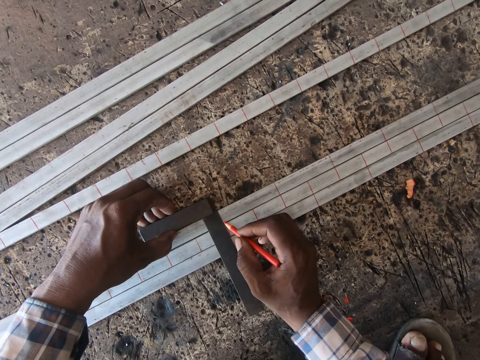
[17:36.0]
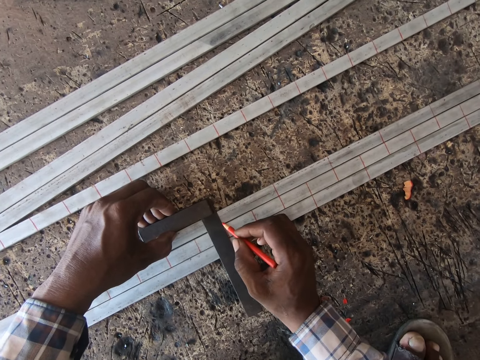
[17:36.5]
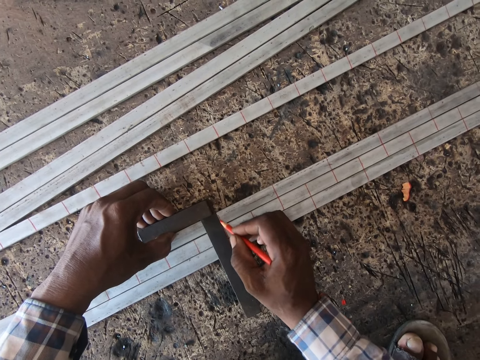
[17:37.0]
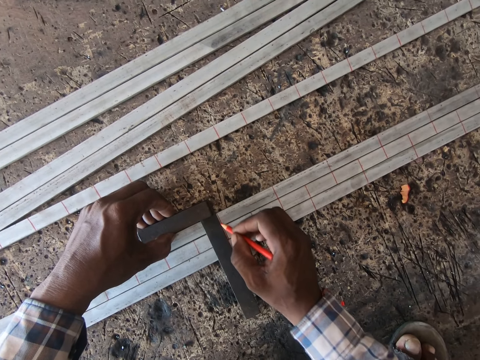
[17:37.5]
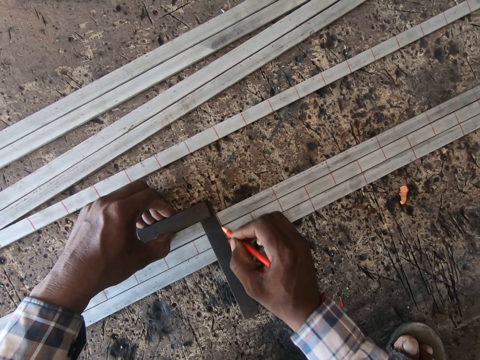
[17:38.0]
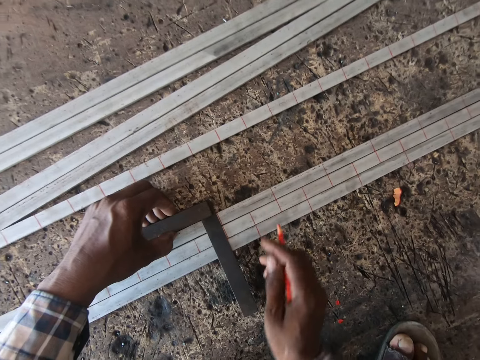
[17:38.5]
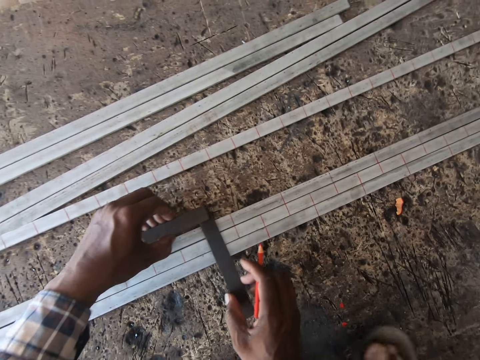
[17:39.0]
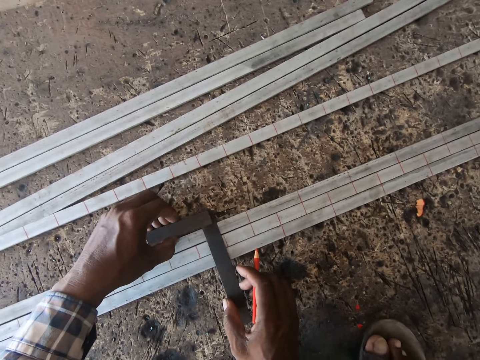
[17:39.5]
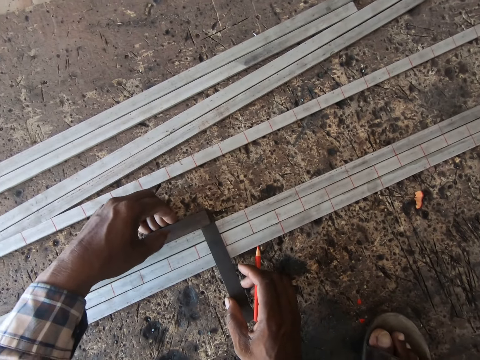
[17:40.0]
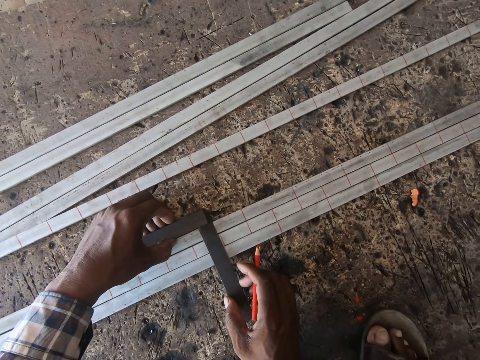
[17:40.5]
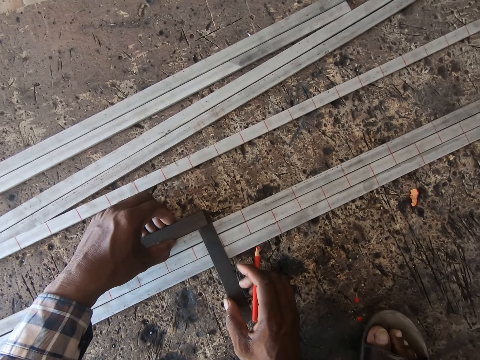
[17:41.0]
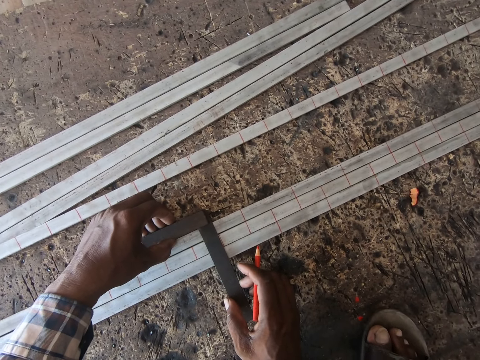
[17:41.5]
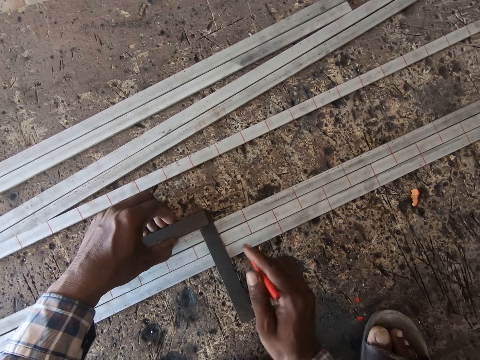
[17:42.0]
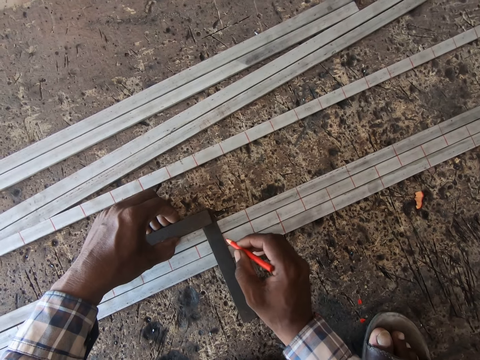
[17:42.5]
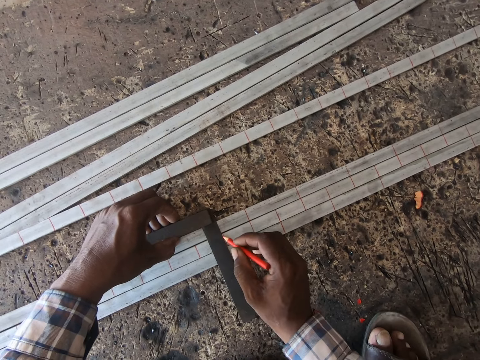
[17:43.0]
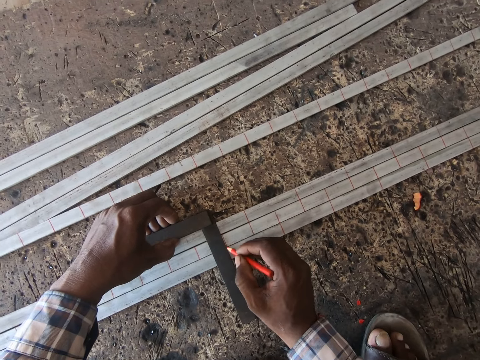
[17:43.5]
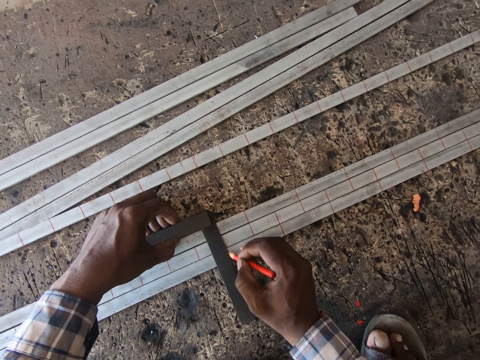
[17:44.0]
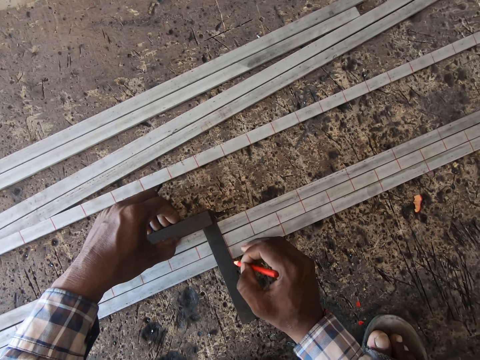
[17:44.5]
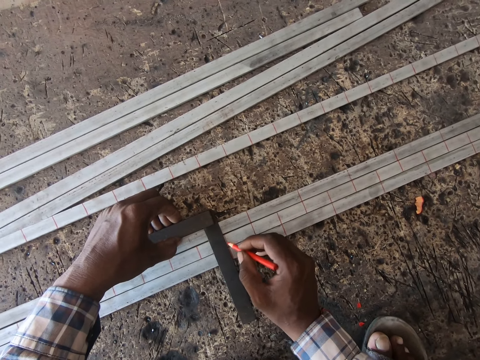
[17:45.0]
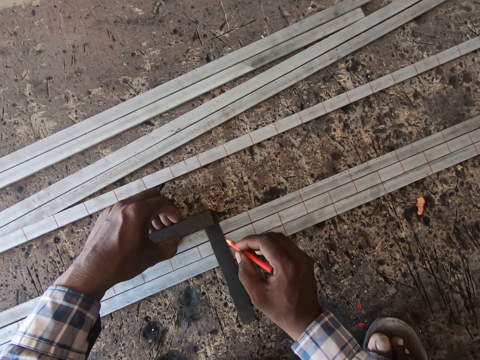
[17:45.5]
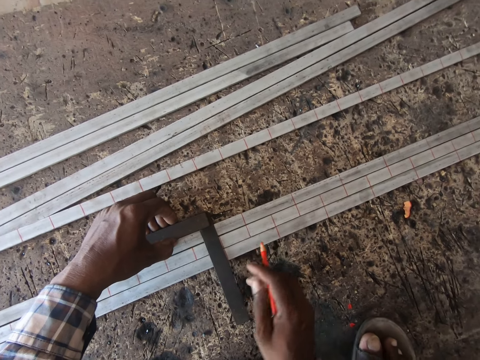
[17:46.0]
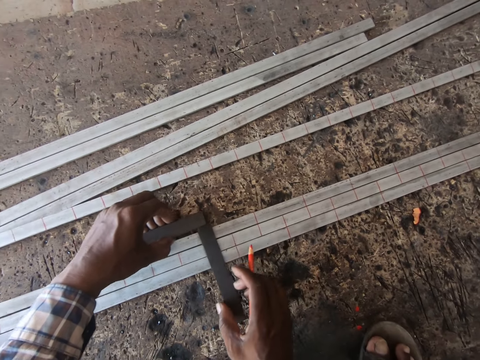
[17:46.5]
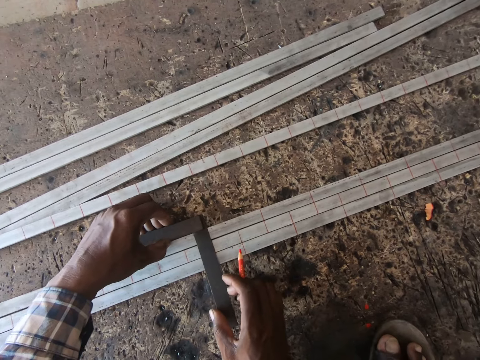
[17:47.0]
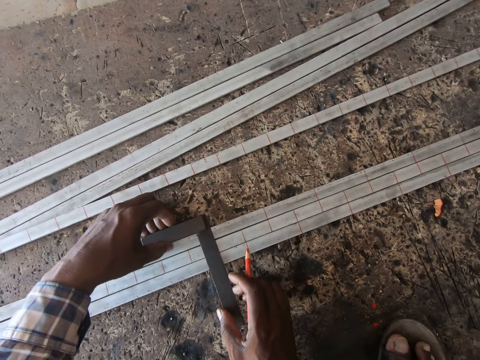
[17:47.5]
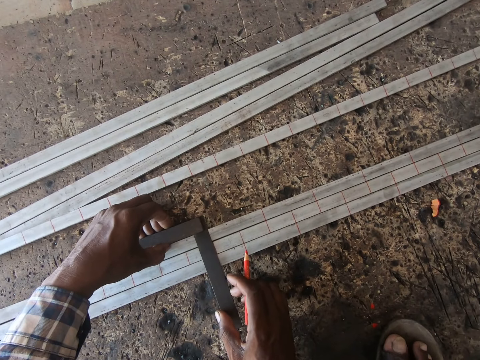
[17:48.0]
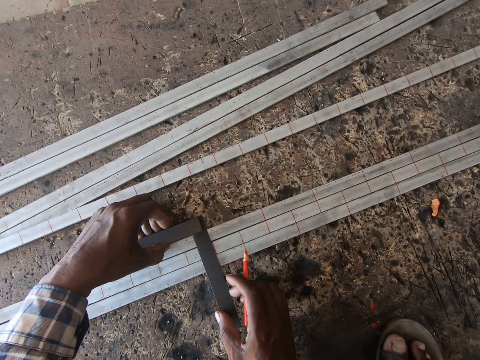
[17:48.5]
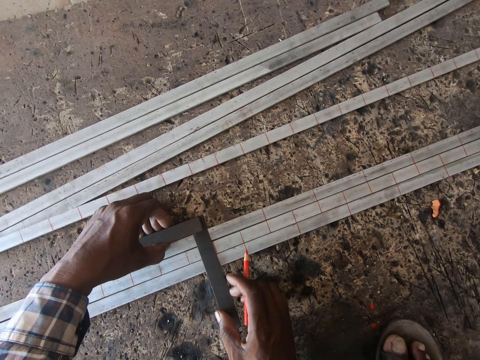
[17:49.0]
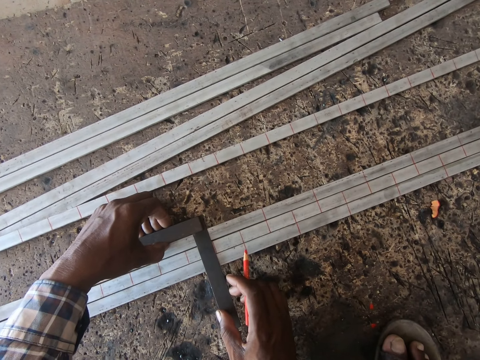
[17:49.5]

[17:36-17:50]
The camera wearer marks the iron rods on the floor with the marker in his right hand. He moves the meter rule on the iron rods on the floor with his hands. He marks the iron rods on the floor with the marker in his right hand. He moves the meter rule on the iron rods on the floor with his hands.

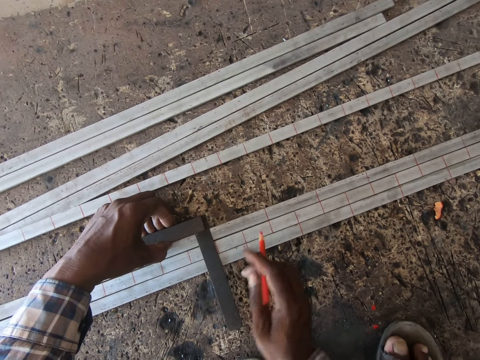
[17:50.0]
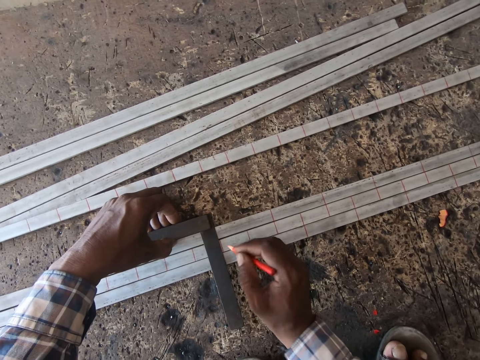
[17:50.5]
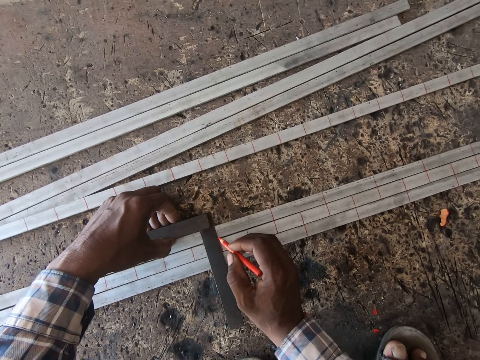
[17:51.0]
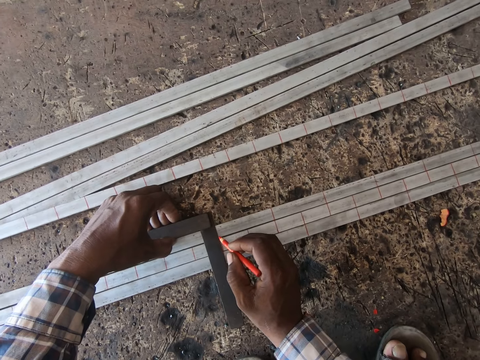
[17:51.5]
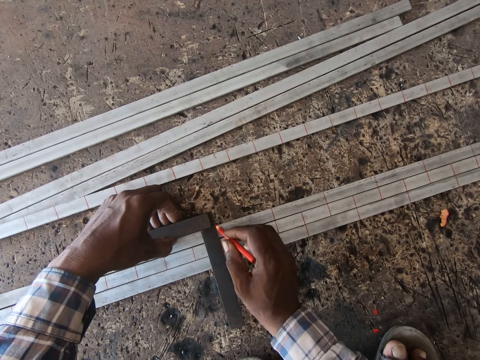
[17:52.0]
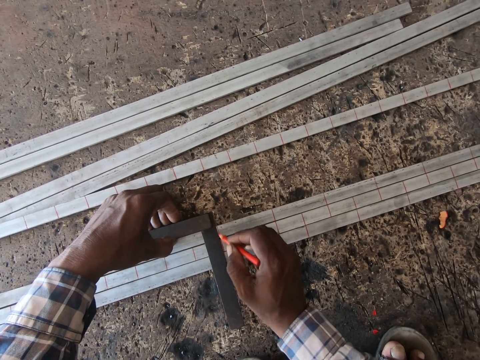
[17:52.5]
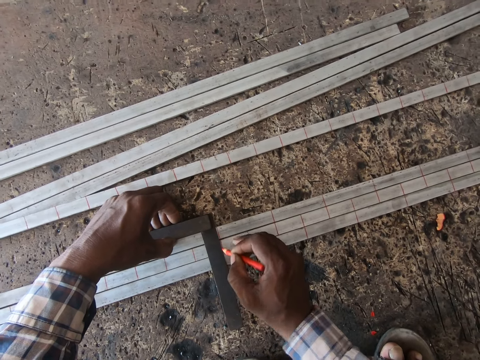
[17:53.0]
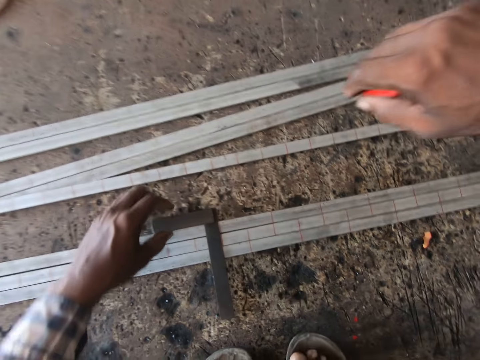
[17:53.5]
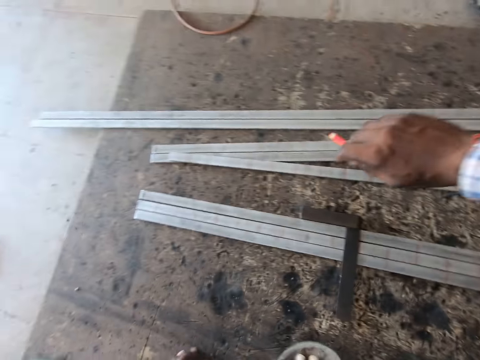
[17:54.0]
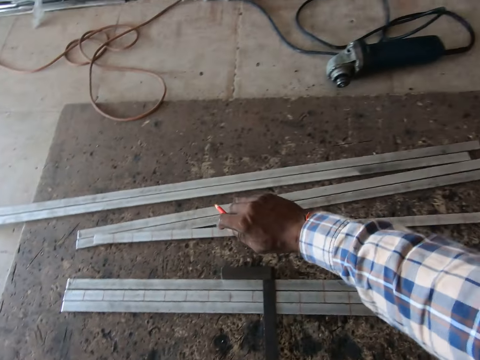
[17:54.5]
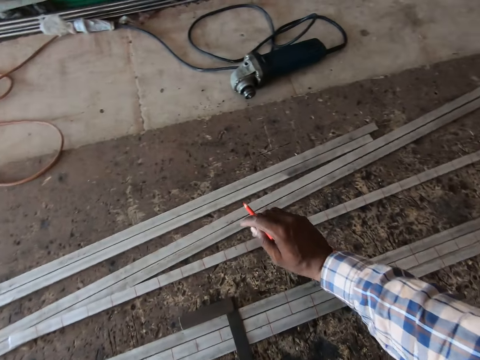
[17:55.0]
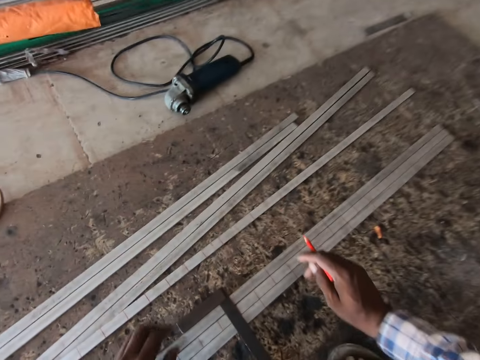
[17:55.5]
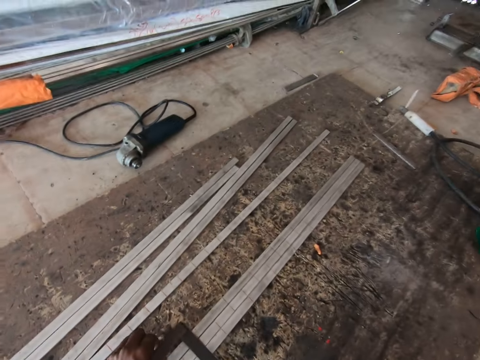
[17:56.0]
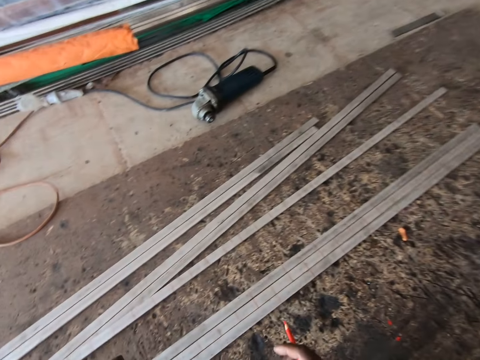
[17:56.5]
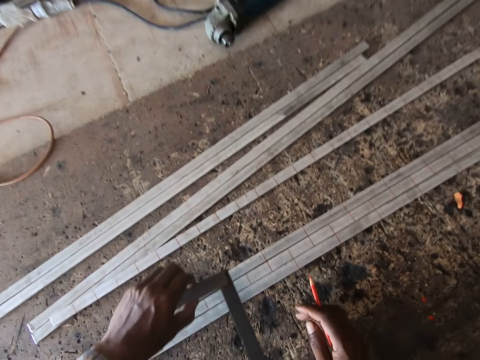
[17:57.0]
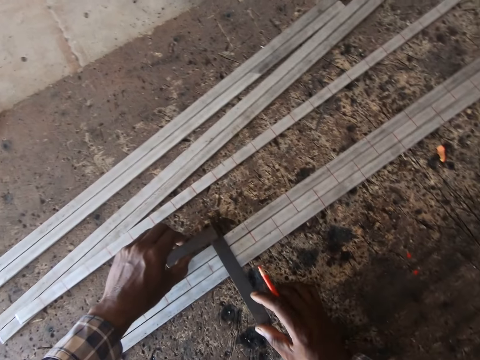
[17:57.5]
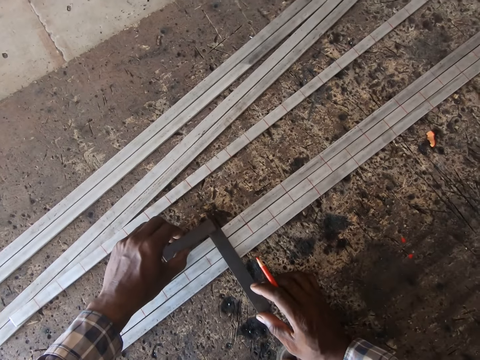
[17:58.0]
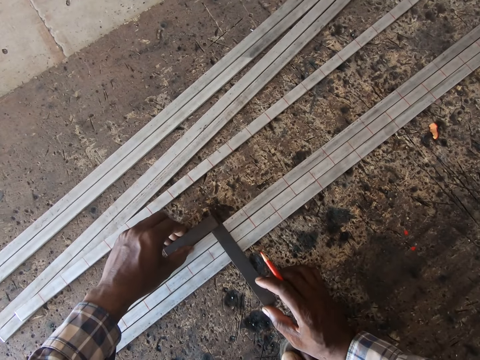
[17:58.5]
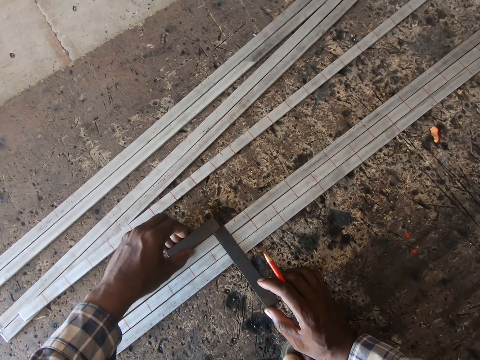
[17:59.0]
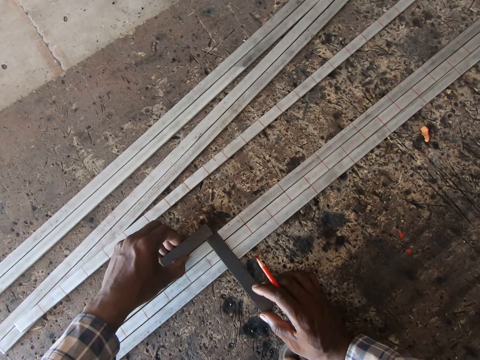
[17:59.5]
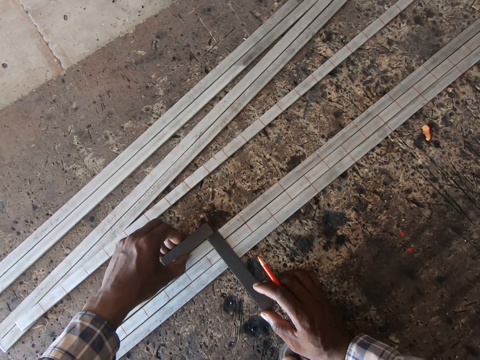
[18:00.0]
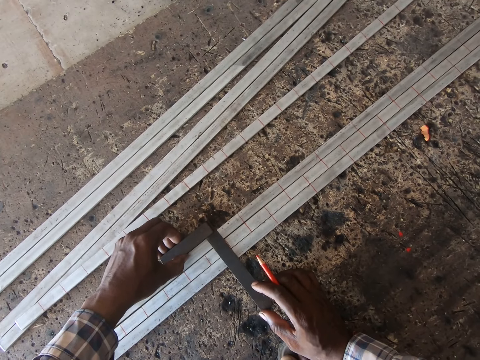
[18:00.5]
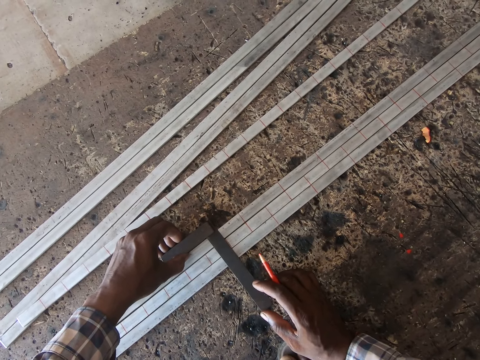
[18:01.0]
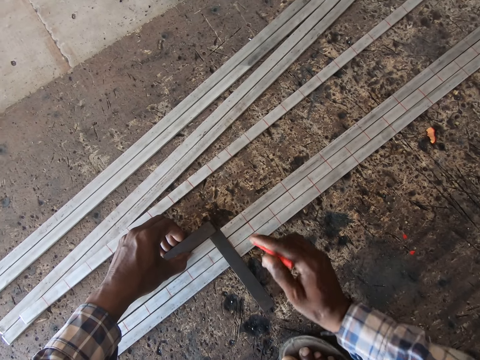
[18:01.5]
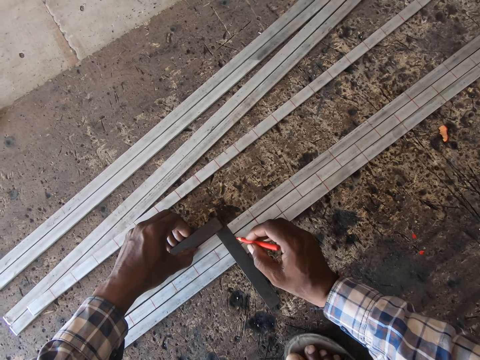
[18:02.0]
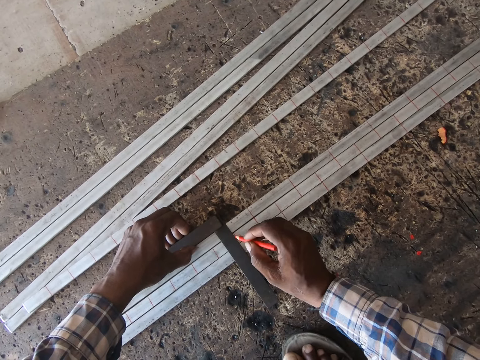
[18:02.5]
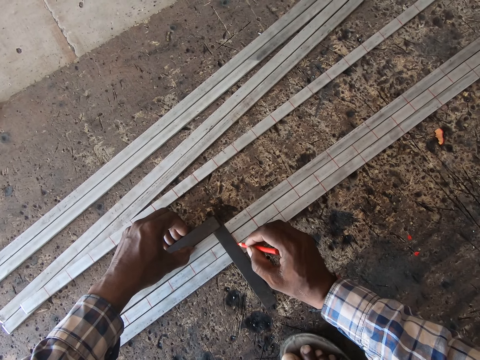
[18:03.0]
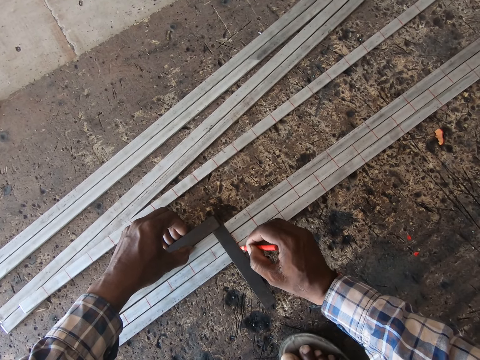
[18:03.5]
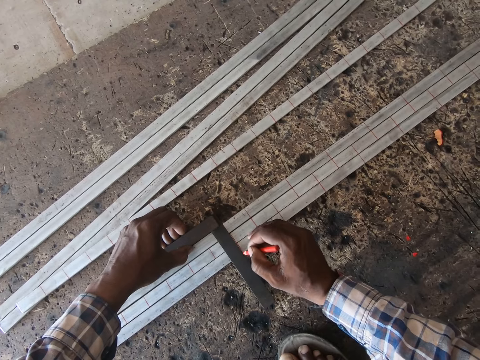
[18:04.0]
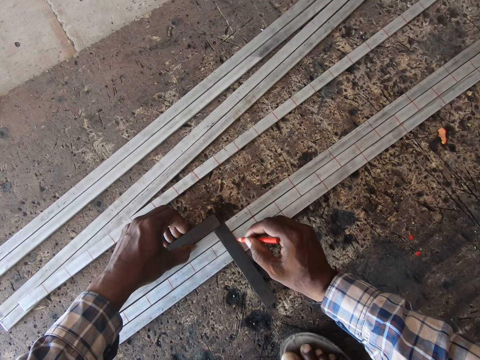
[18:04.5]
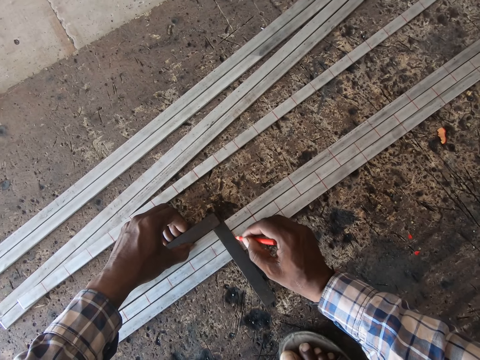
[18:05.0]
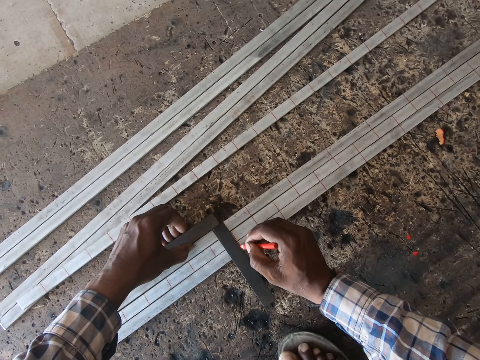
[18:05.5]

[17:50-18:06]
The camera wearer marks the iron rods on the floor with the marker in his right hand. He stretches his hands. He moves the meter rule on the iron rods on the floor with his left hand. He adjusts the meter rule on the iron rods on the floor with his hands. He marks the iron rods on the floor with the marker in his right hand.
